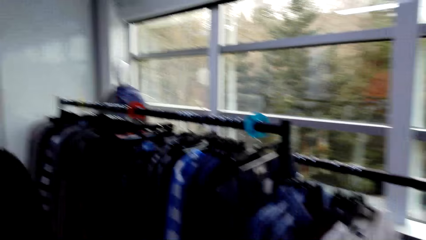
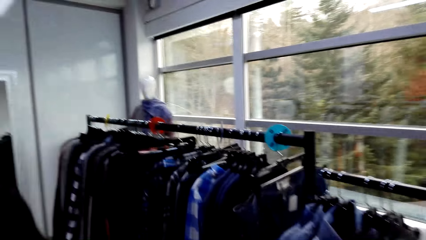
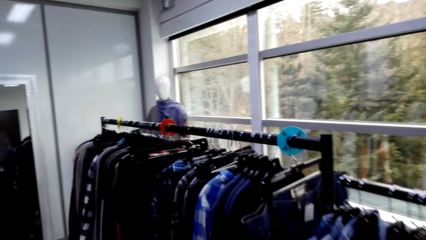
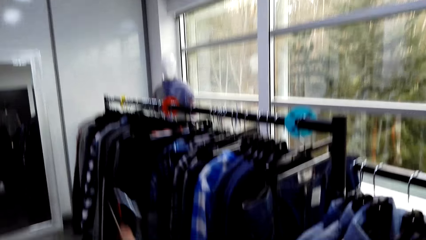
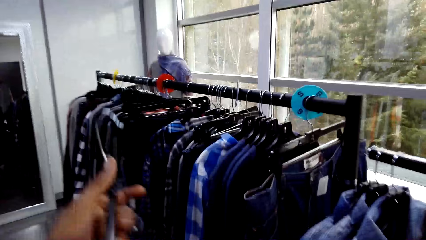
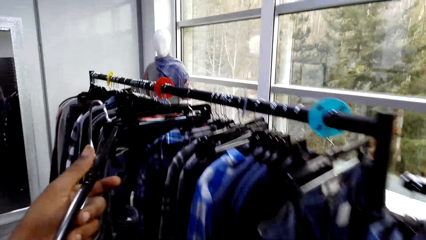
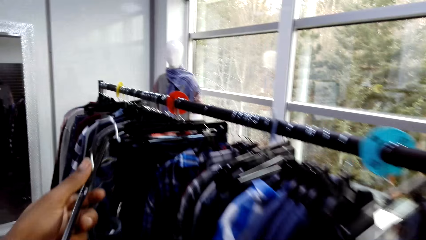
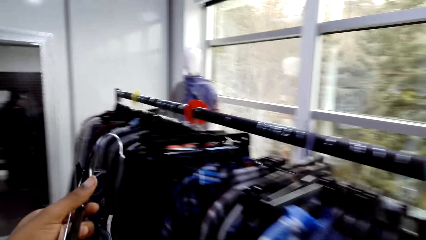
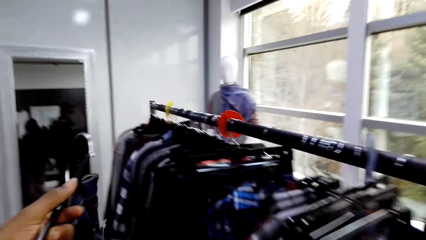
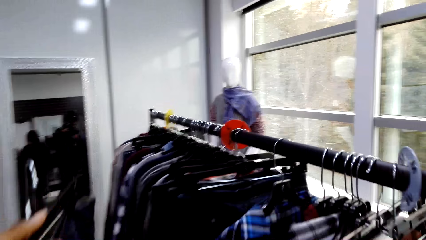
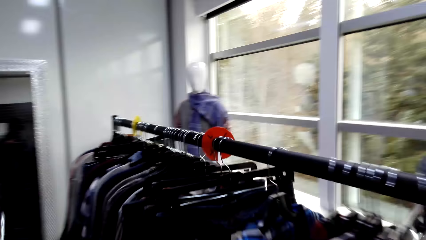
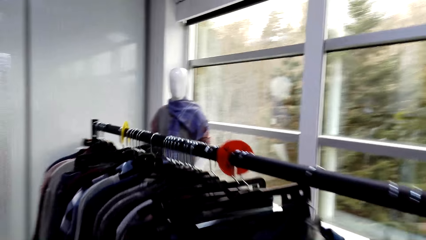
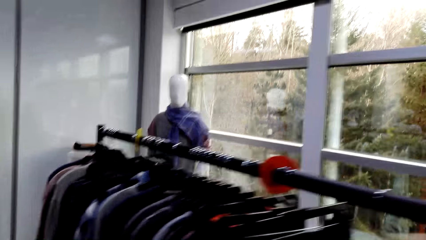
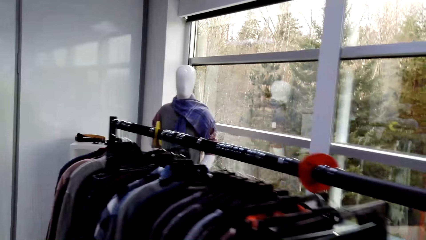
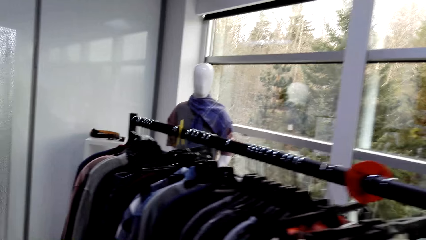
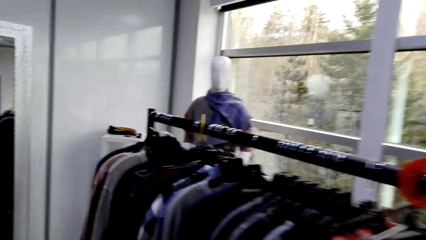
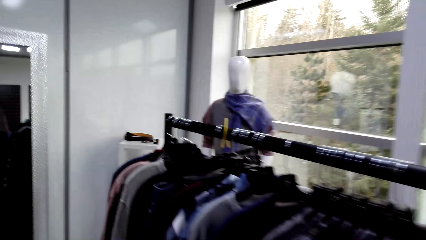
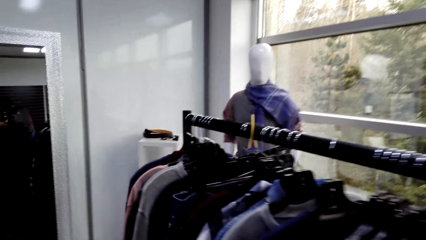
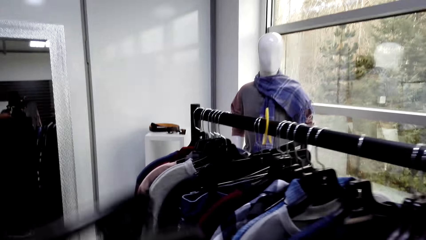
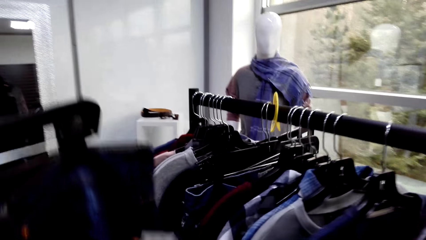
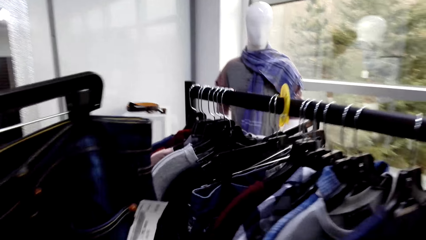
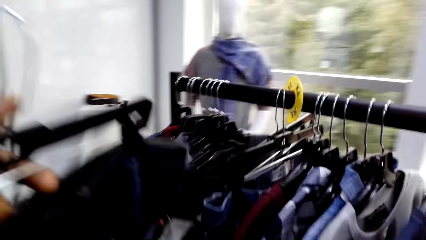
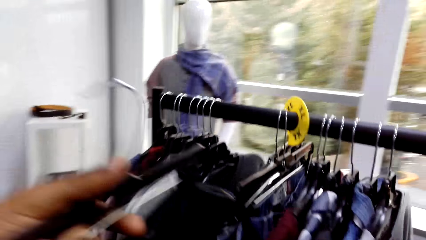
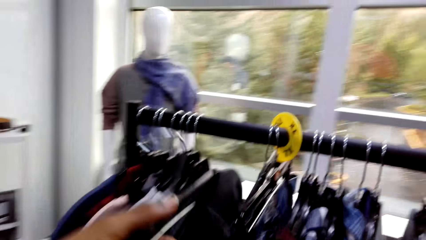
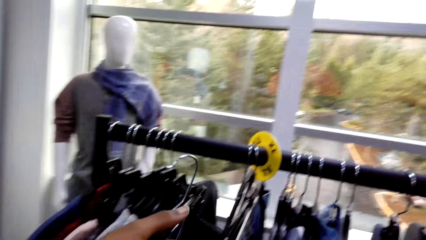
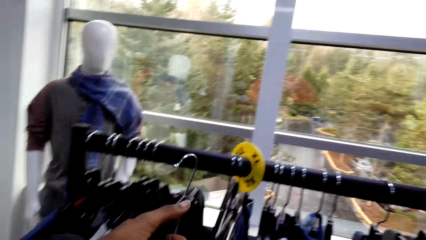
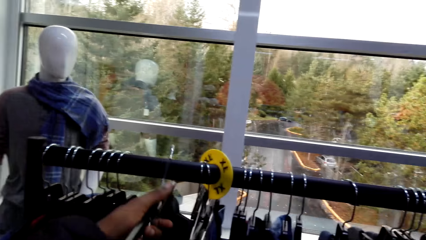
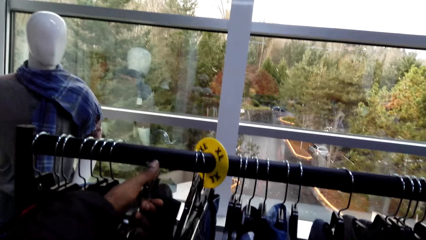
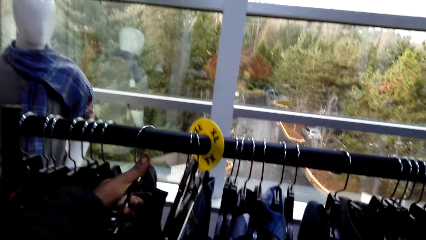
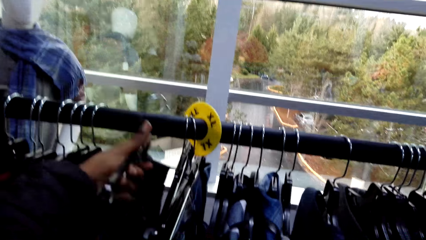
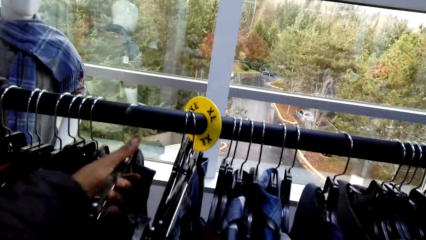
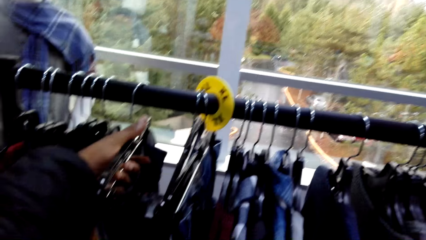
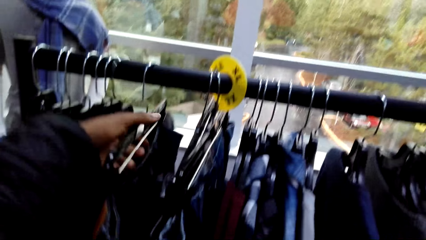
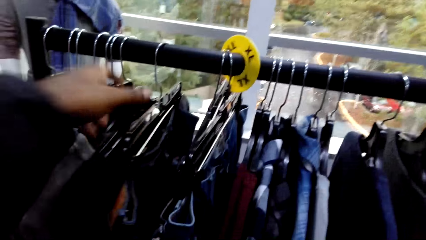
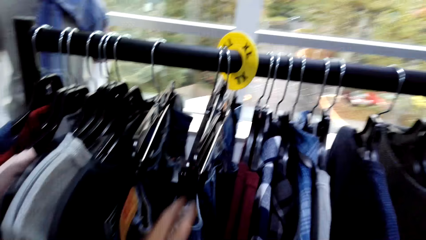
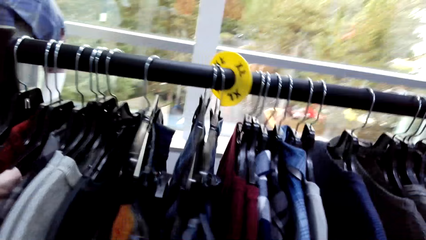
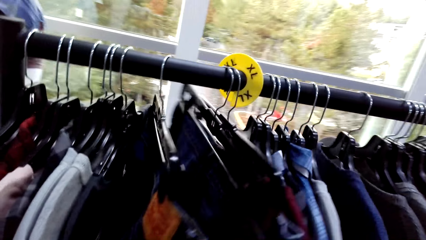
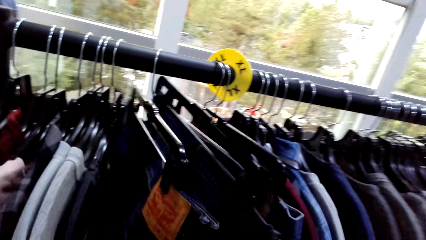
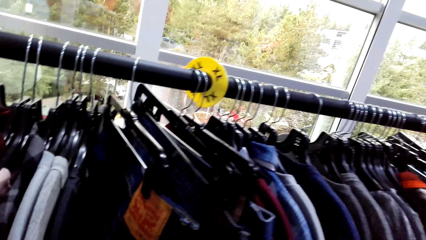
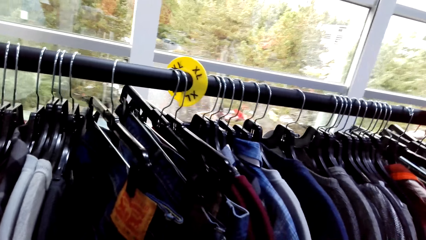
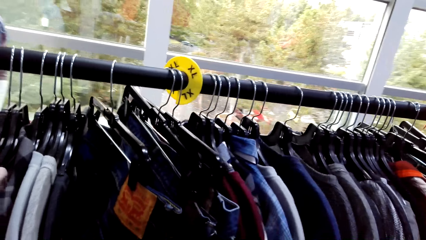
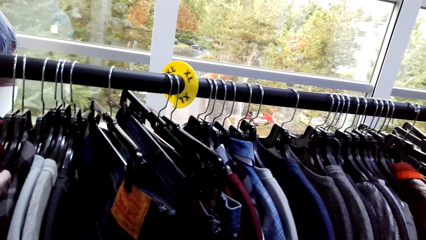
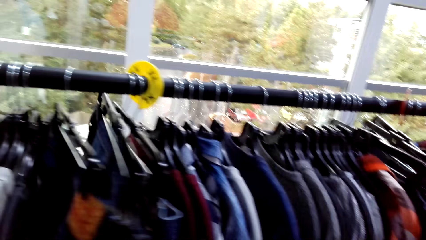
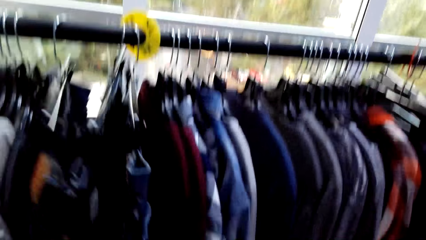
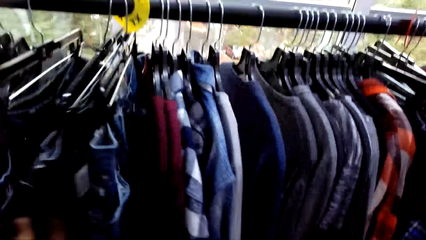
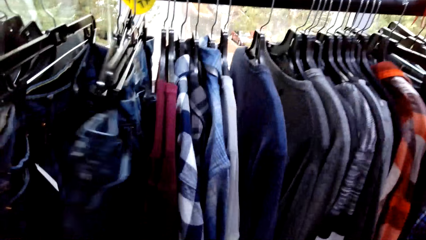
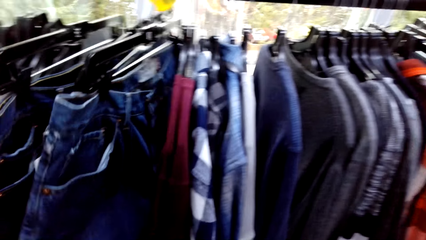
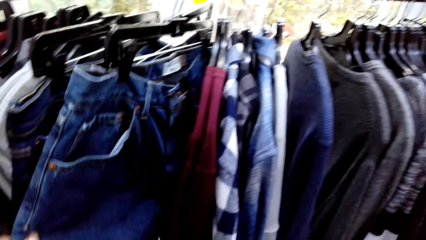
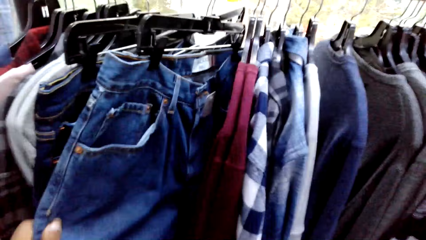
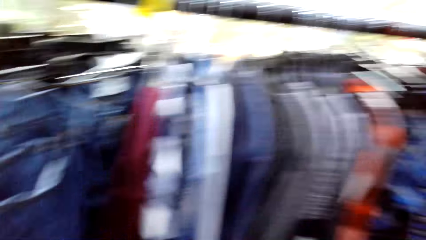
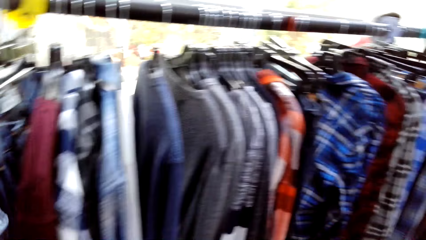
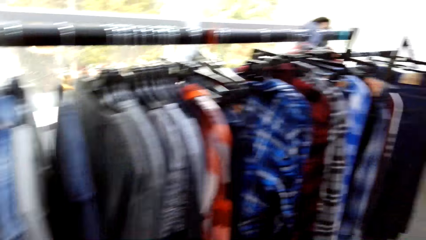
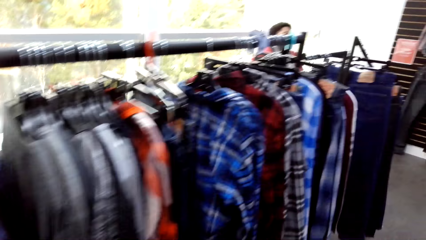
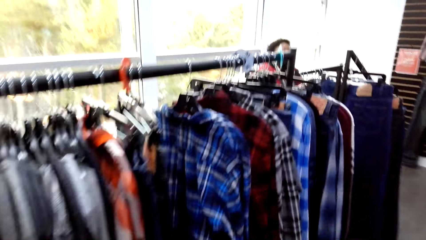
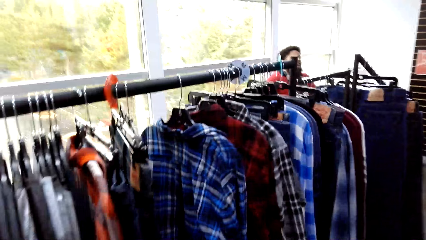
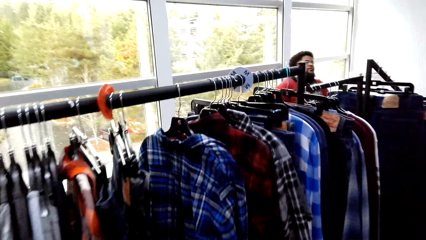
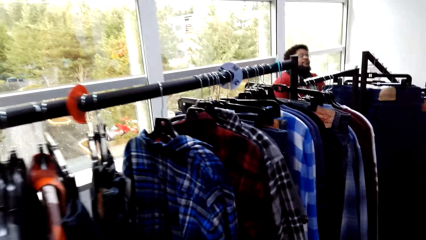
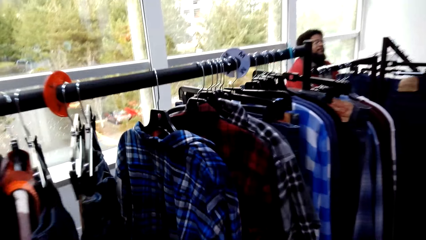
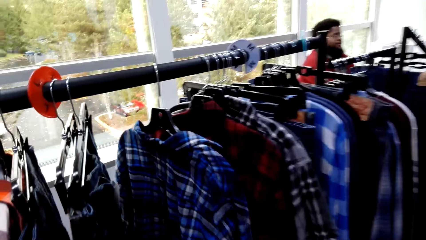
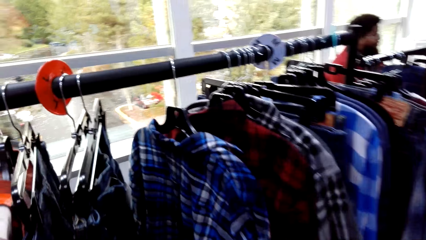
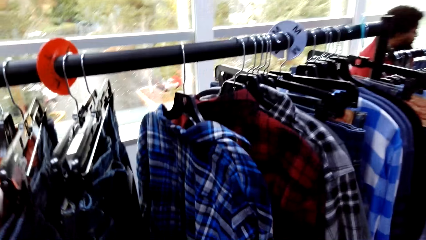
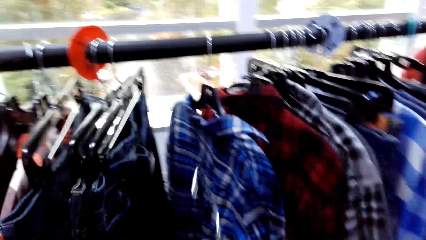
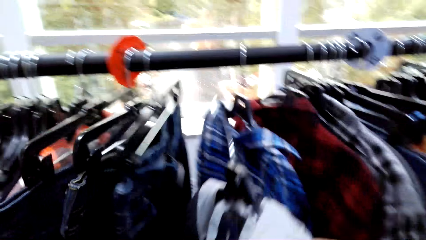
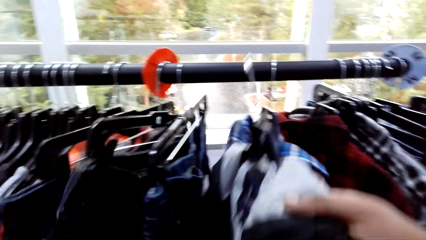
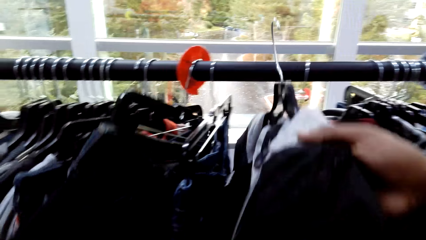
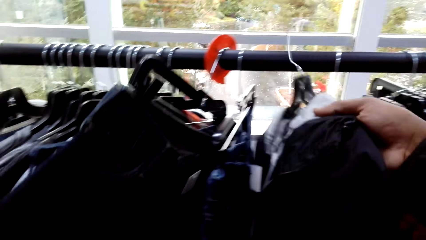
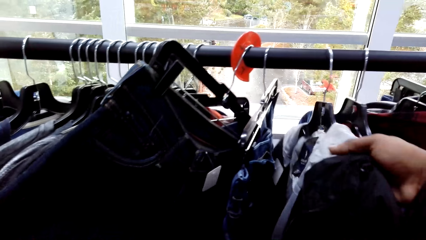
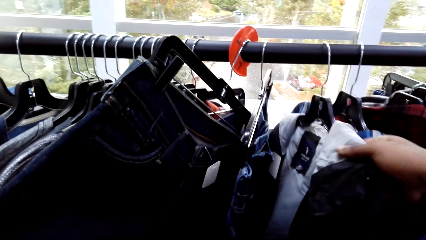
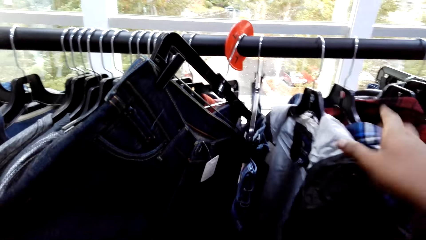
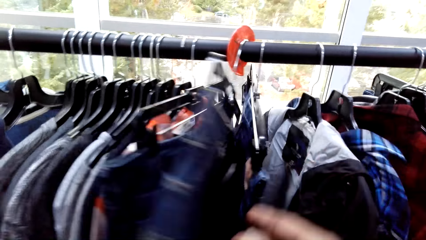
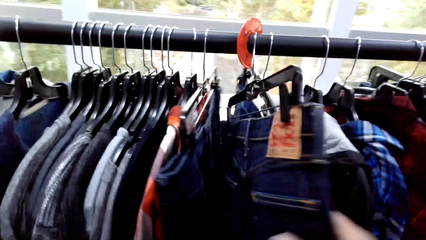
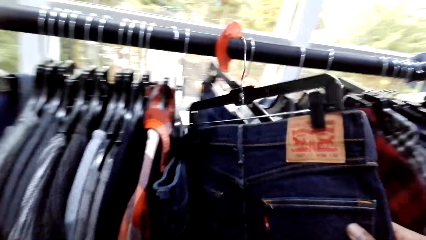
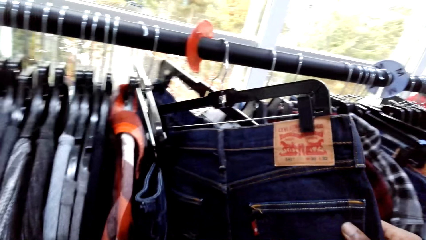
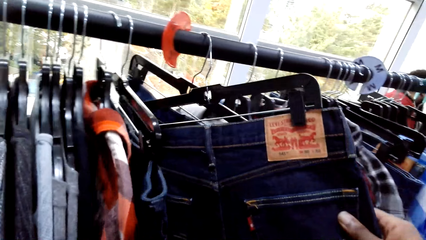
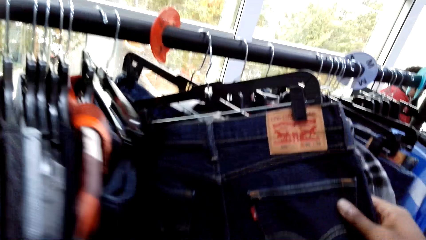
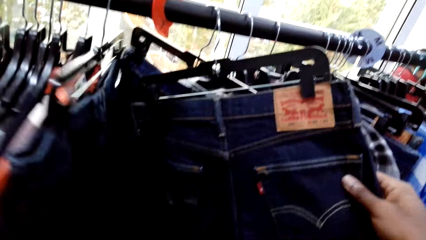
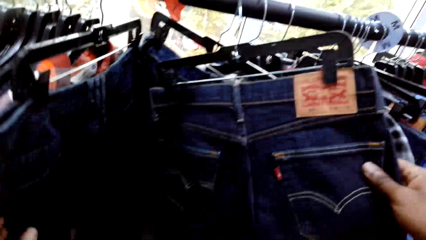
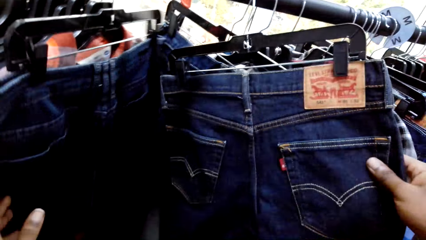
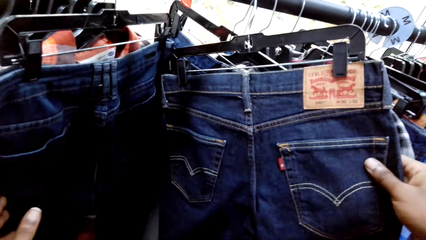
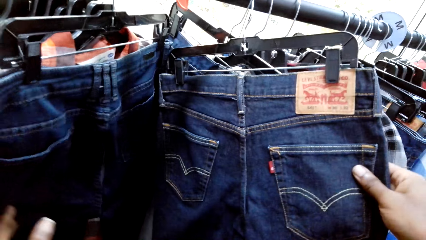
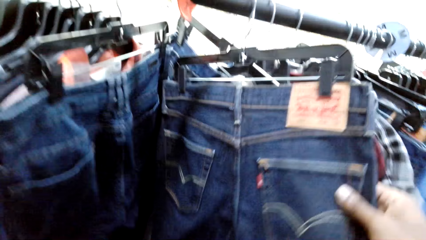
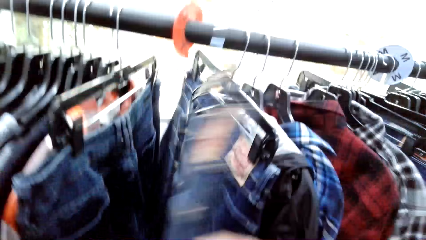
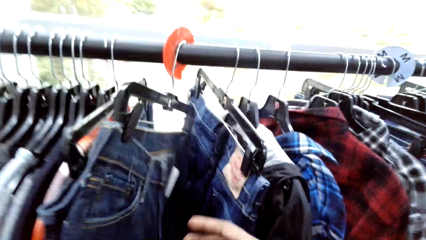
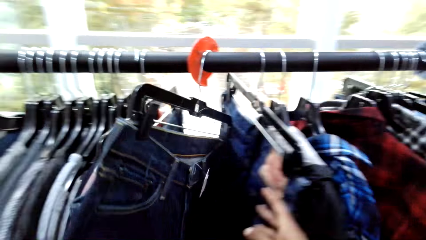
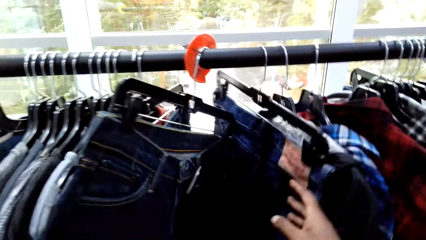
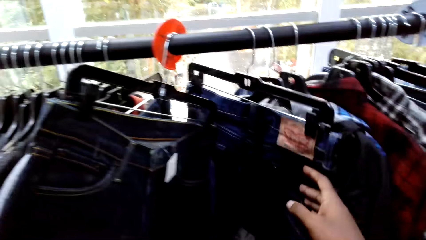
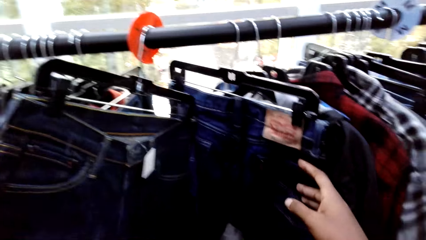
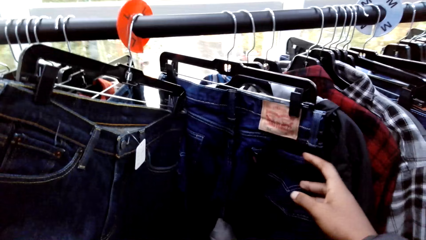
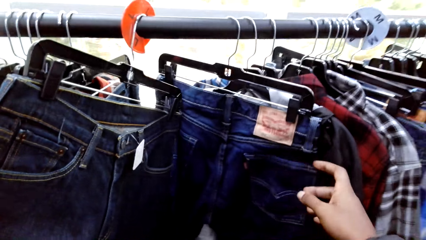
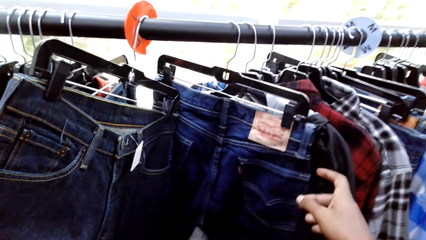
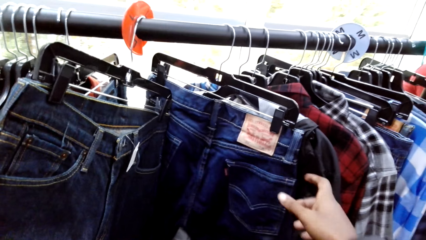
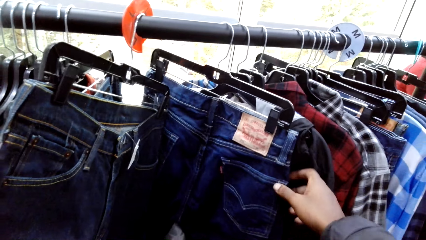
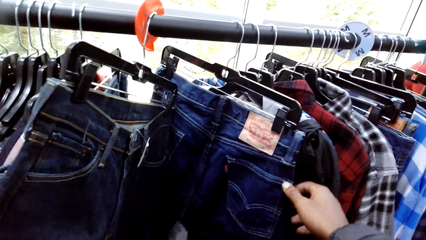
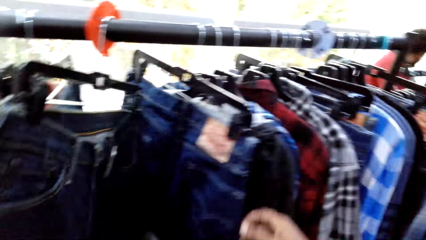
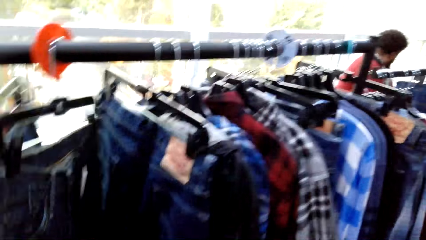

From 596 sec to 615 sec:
The camera wearer returns the cloth in the cloth line. They hang the jacket on the hanger stand. They return another cloth in the cloth line. They touch the jeans on the hanger stand. They touch the other clothes.
